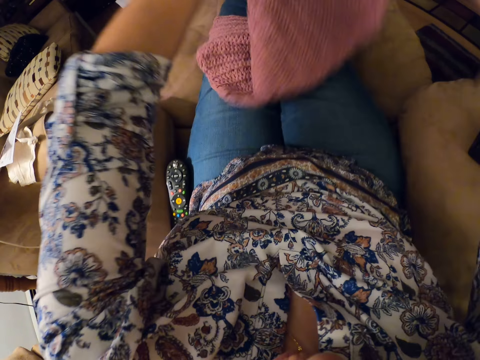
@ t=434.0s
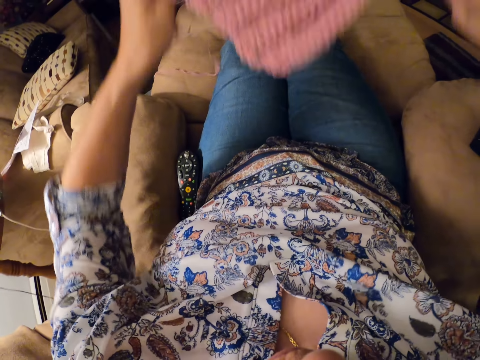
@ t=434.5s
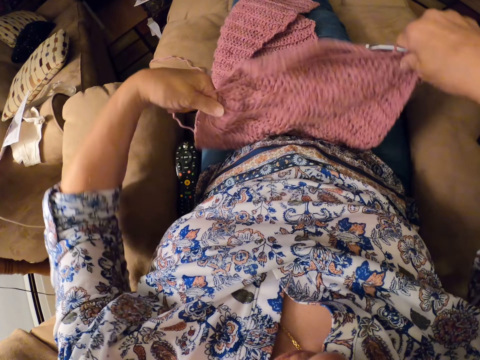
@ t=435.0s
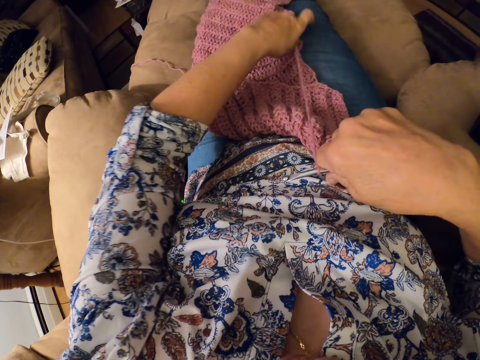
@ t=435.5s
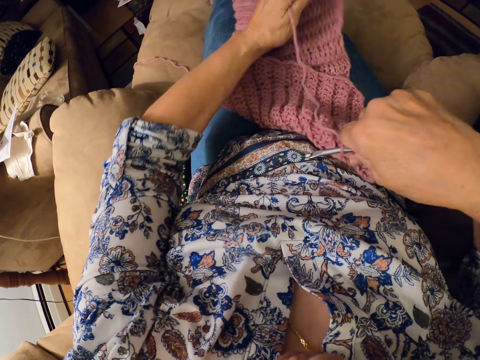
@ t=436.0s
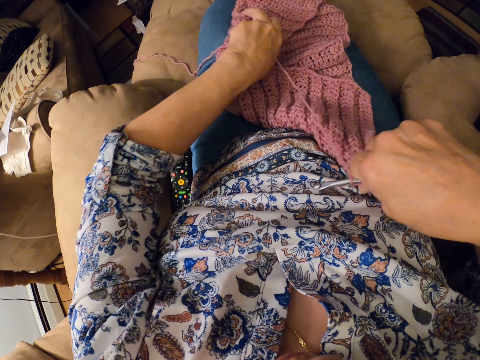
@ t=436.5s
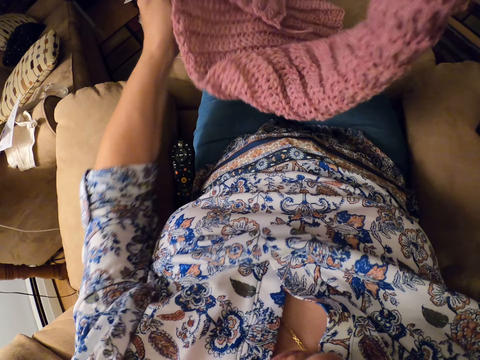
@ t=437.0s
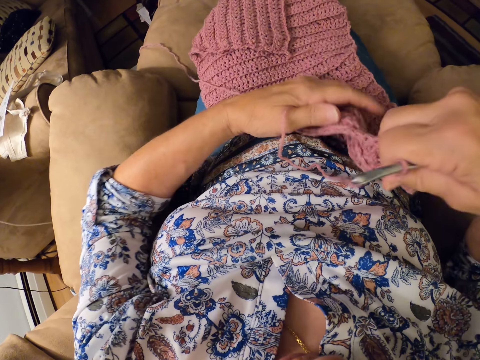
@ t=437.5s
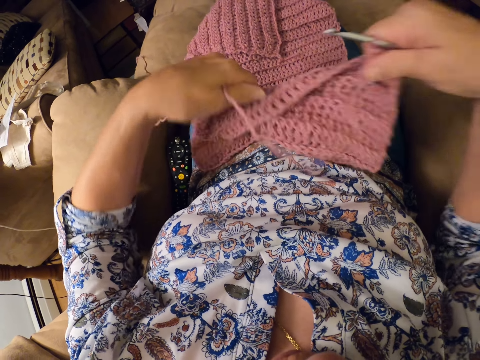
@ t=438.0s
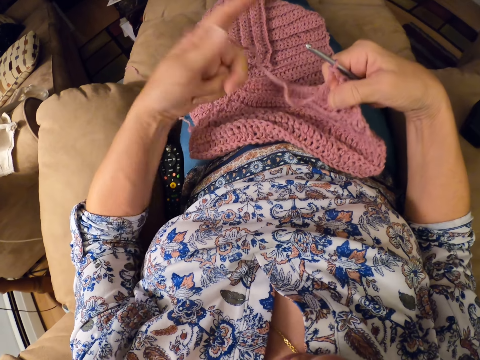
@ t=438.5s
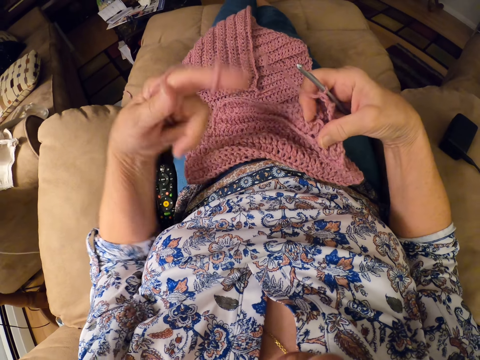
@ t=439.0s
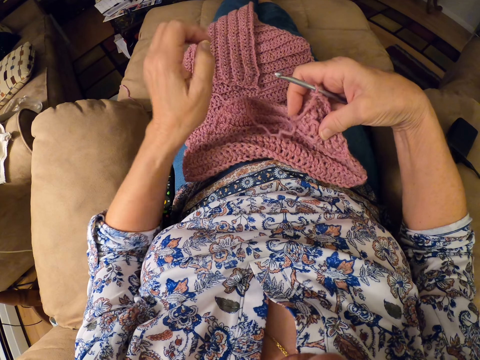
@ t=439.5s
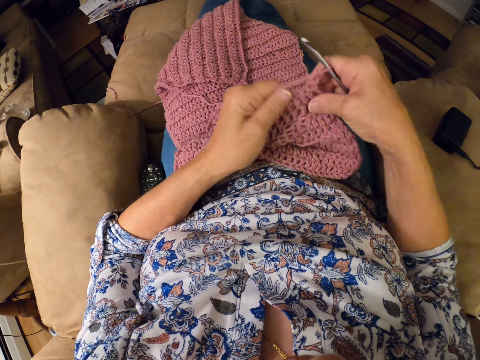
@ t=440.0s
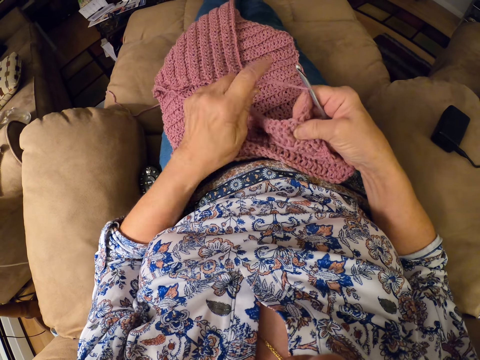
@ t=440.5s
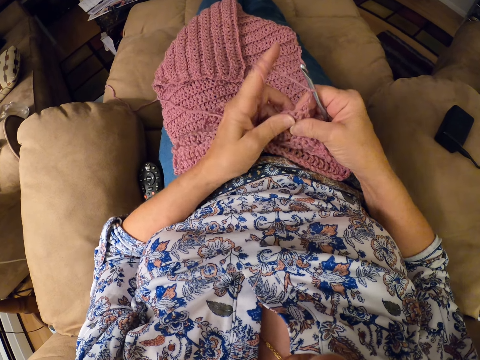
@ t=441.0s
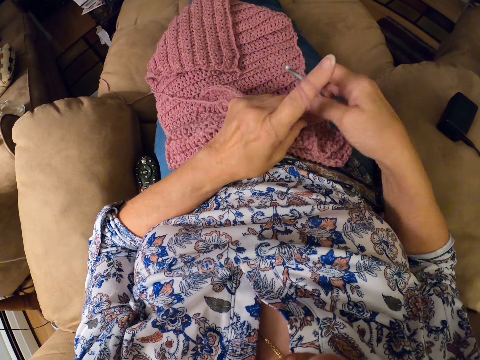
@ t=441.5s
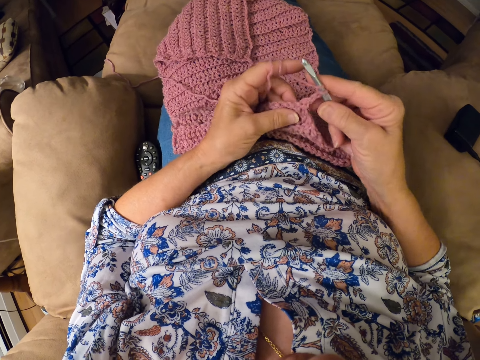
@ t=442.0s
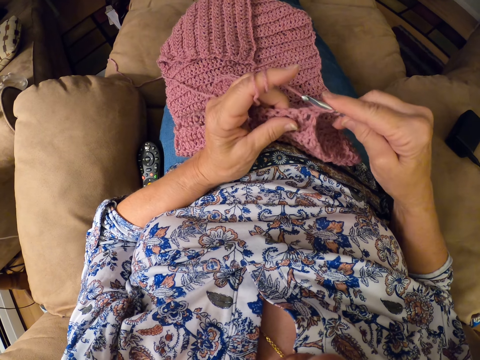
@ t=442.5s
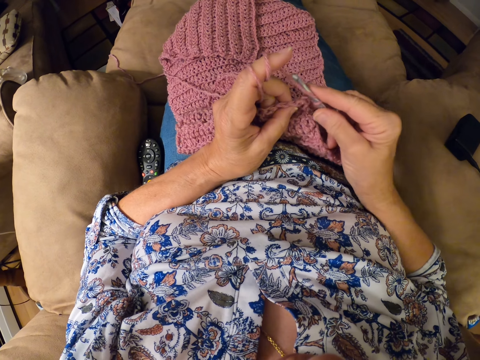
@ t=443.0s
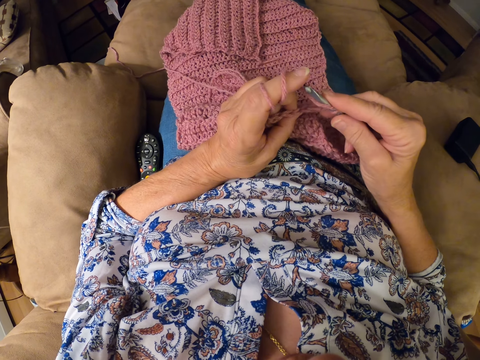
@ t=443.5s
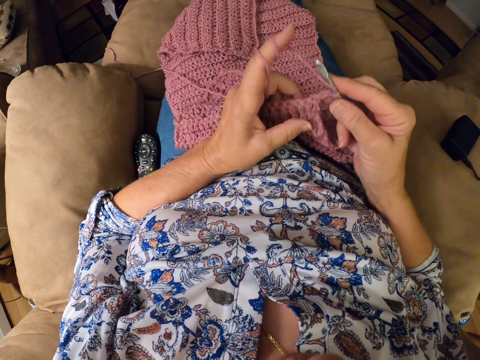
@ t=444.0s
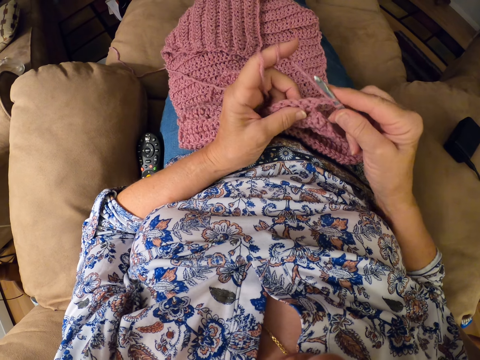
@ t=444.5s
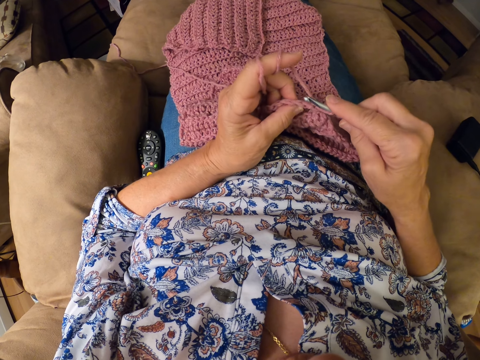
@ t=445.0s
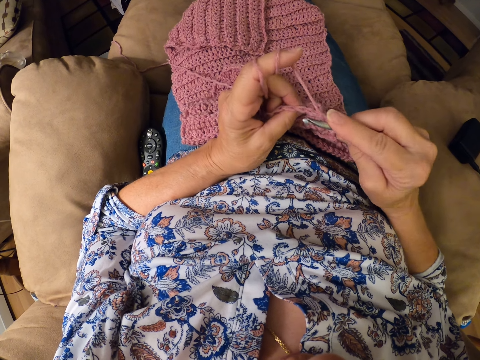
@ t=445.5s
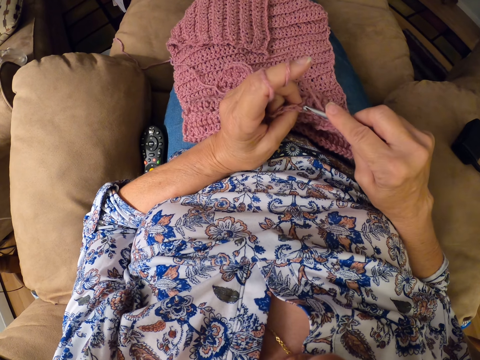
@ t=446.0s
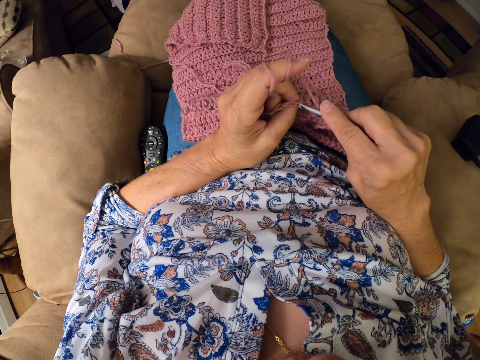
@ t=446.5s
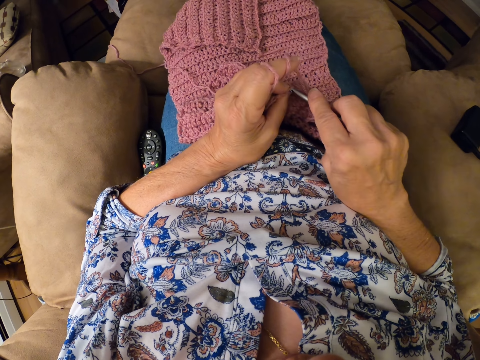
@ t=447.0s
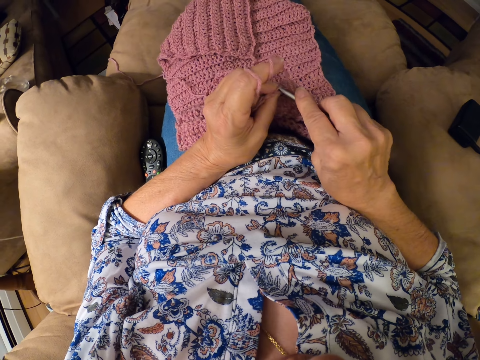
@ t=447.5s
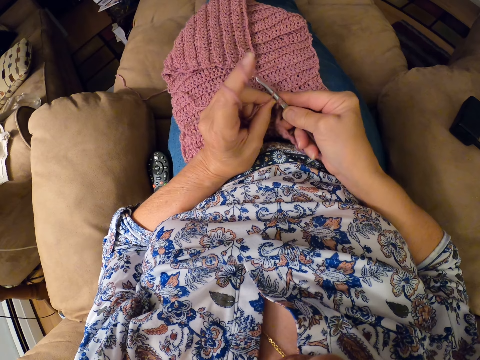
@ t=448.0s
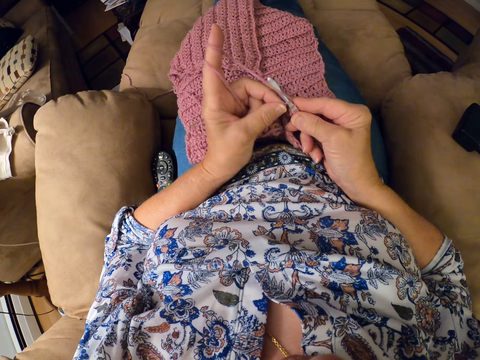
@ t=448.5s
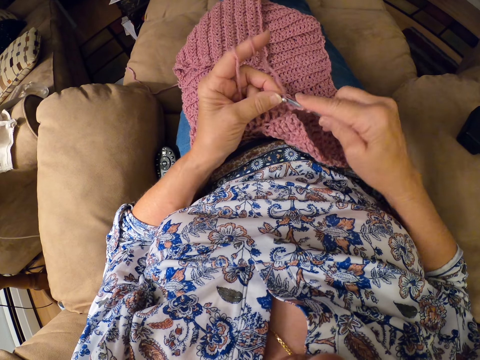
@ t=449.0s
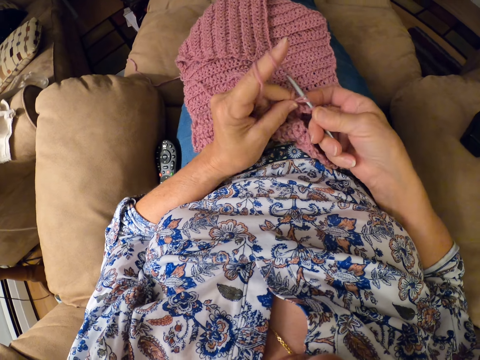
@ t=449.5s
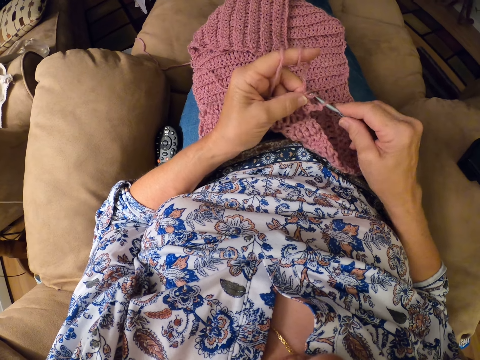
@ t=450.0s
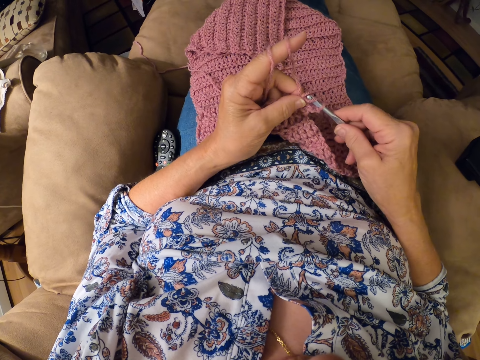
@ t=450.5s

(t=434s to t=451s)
The camera wearer lifts up the knitted yarn. She turns the knitted yarn. She lowers the knitted yarn. She lets go of the knitted yarn. She picks up a part of the knitted yarn. She pulls the knitted yarn to the side. She lifts up the knitted yarn. She unfolds the knitted yarn. She lets go of the knitted yarn. She moves her hand forward. She holds the knitted yarn with her hand. She lowers the knitted yarn towards her thighs. She lifts up the yarn with her hand. She rolls the yarn on her finger. She untwirls the thread around her left index finger. She lets go of the yarn. She holds the knitted yarn with both her hands. She twirls the thread around her left index finger. She holds the yarn with her fingers. She holds the yarn with her hand. She crochets the yarn with the crochet hook in her right hand. She knits the yarn with a knitting hook.

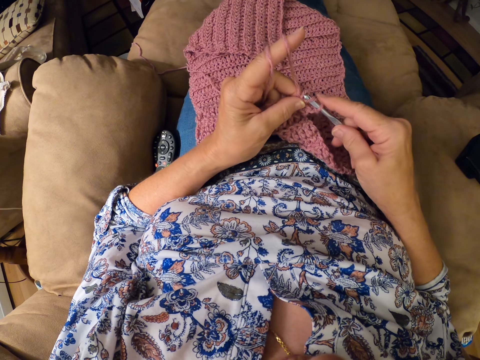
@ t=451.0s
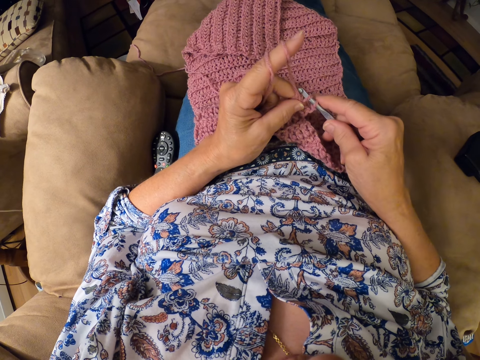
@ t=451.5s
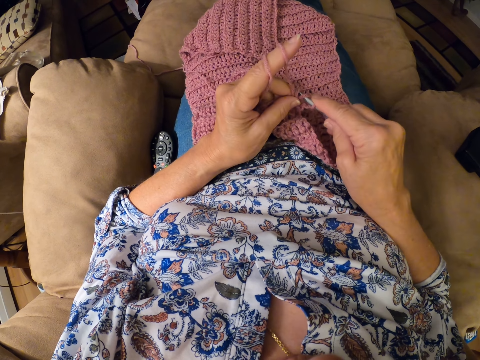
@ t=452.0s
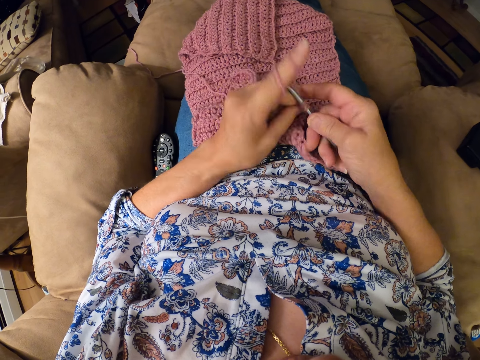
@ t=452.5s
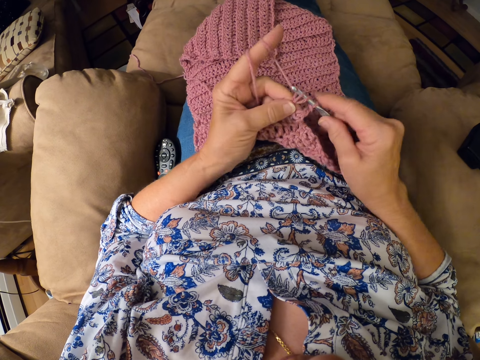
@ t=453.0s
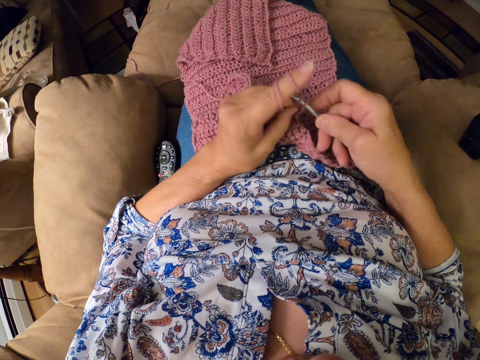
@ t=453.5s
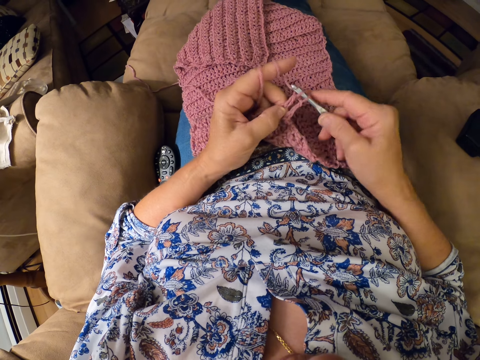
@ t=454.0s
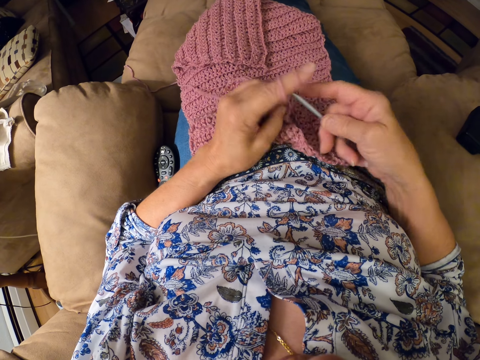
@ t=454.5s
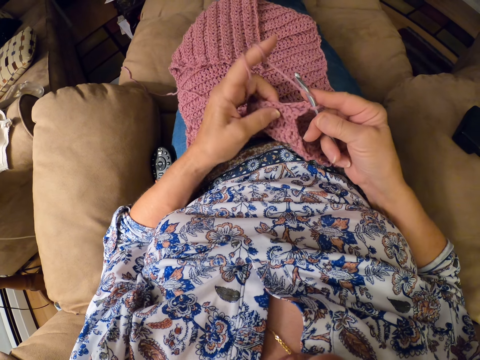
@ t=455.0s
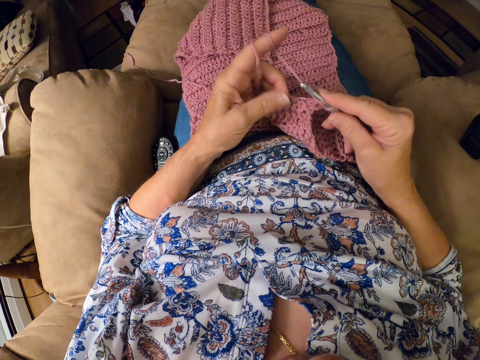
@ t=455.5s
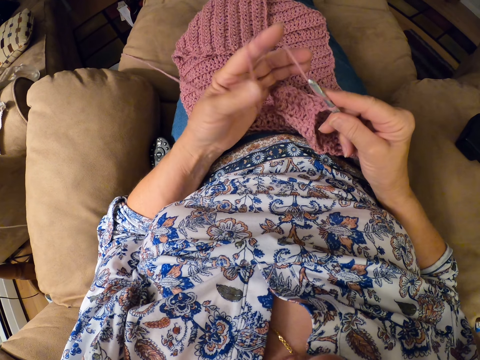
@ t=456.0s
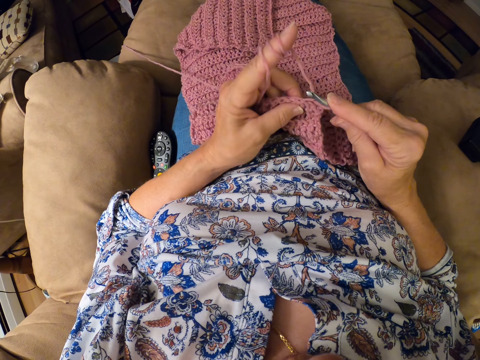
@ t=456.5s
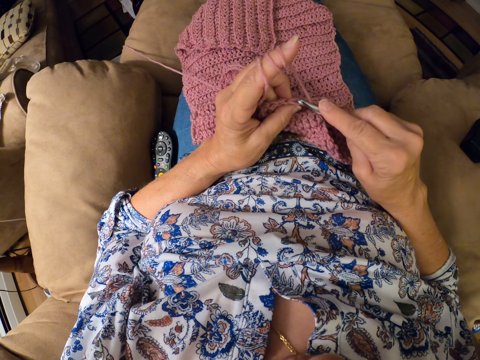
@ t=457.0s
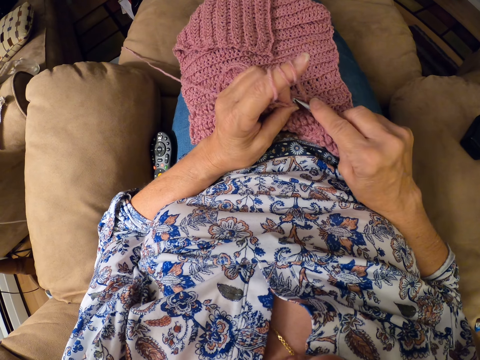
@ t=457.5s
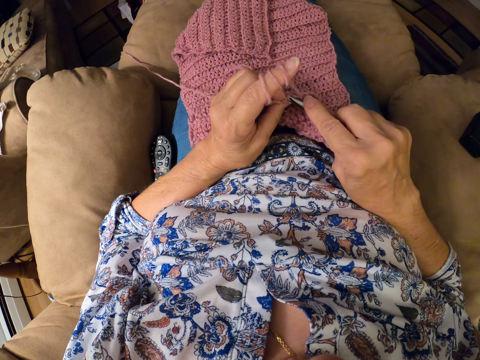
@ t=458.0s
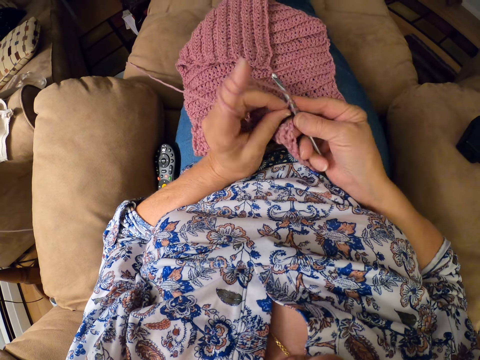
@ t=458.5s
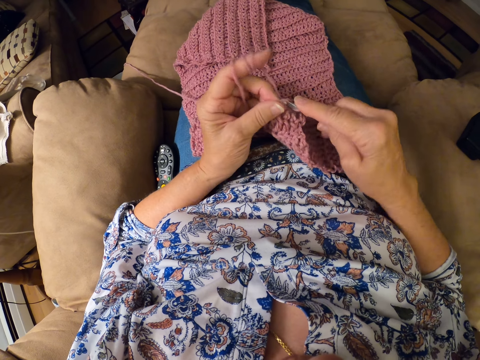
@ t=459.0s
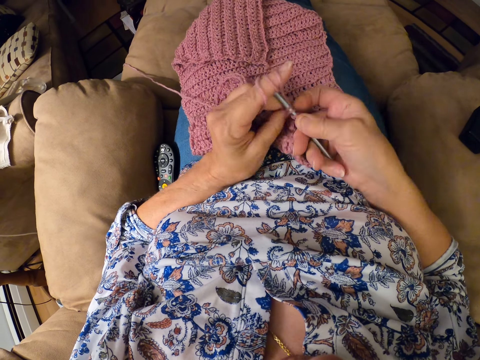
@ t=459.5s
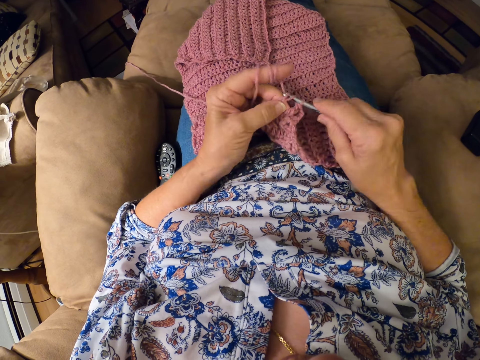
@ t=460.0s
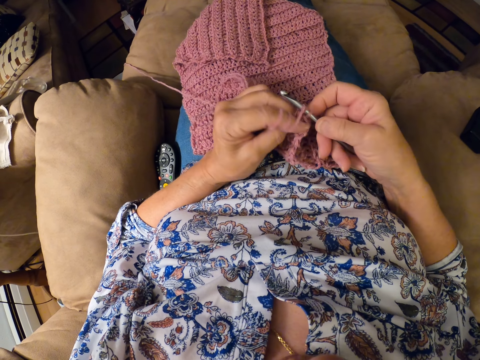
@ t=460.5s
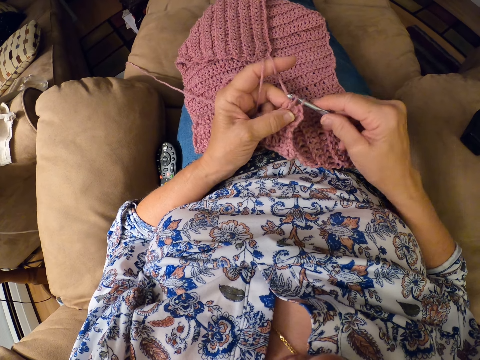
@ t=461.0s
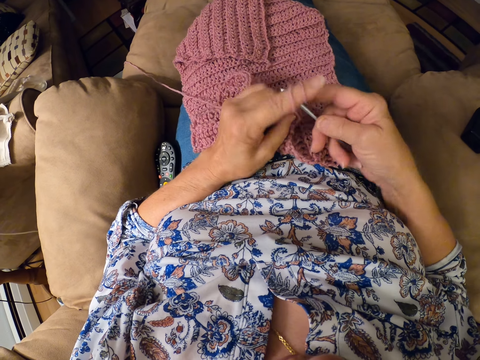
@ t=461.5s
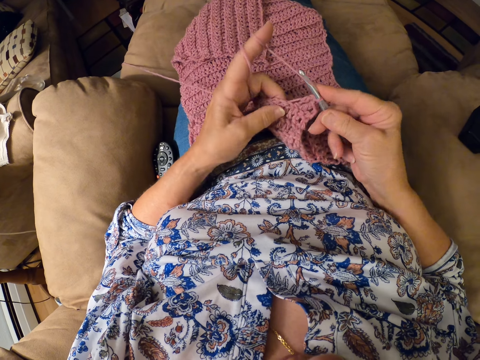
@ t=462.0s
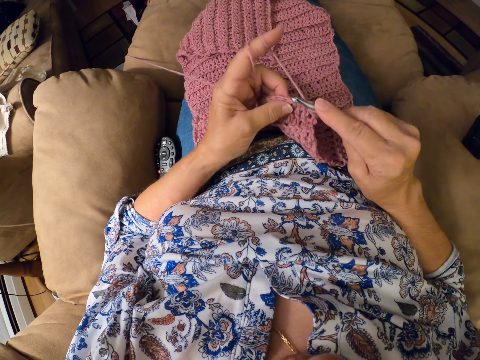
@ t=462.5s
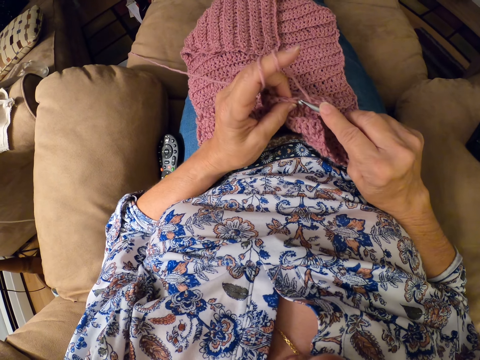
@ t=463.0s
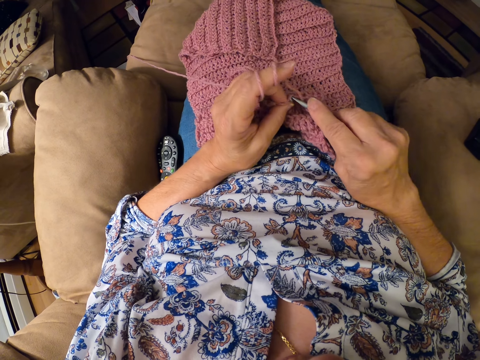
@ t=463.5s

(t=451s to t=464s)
The camera wearer lets go of the knitted yarn. She rolls the yarn on her finger. She holds the knitted yarn with her fingers. She knits the yarn with a knitting hook.
